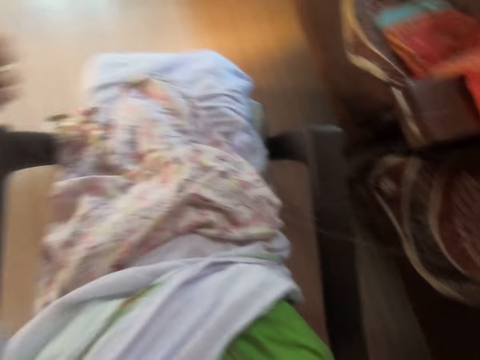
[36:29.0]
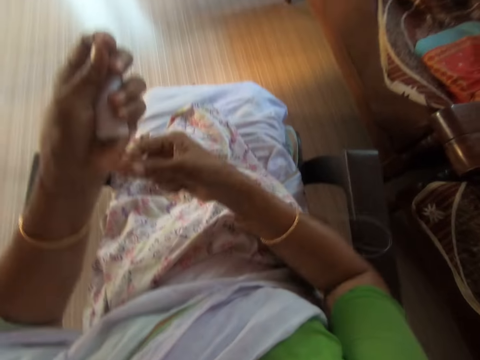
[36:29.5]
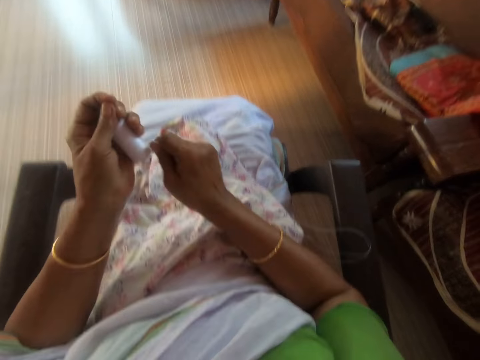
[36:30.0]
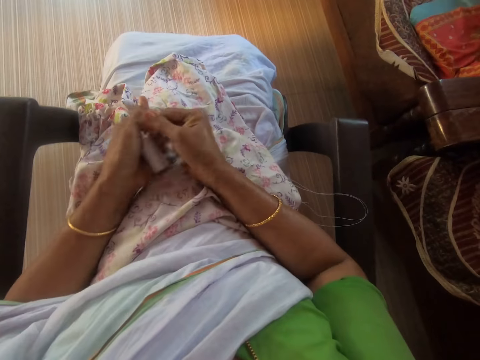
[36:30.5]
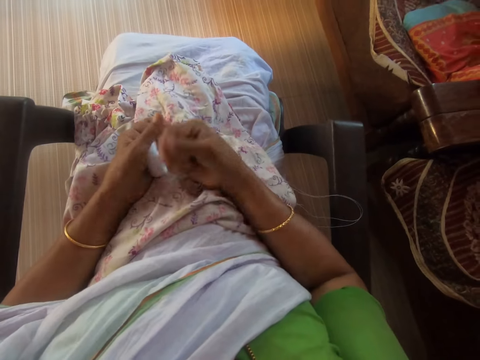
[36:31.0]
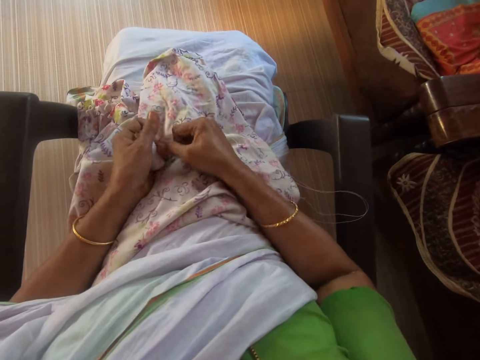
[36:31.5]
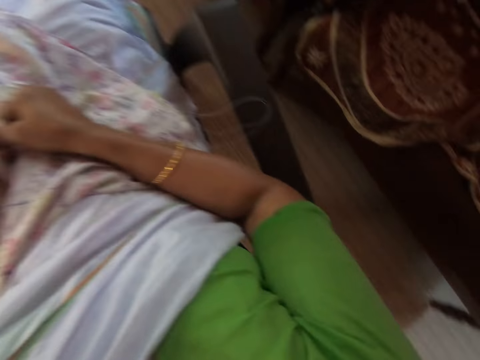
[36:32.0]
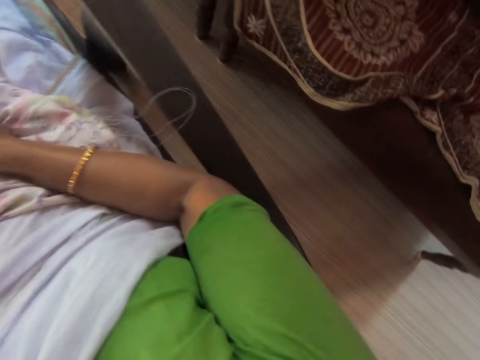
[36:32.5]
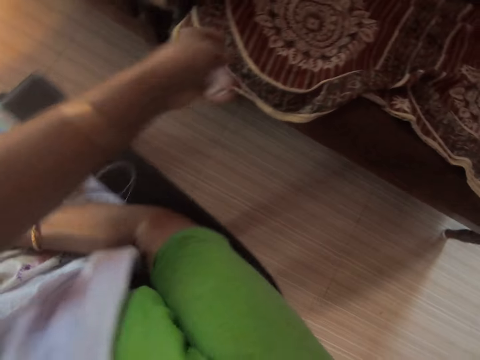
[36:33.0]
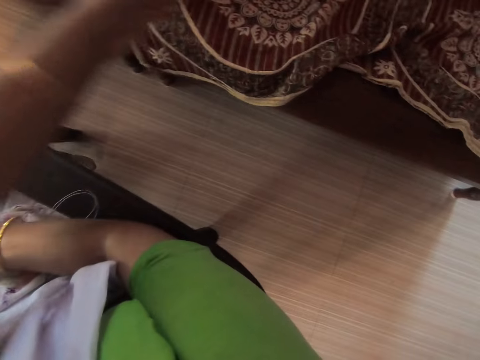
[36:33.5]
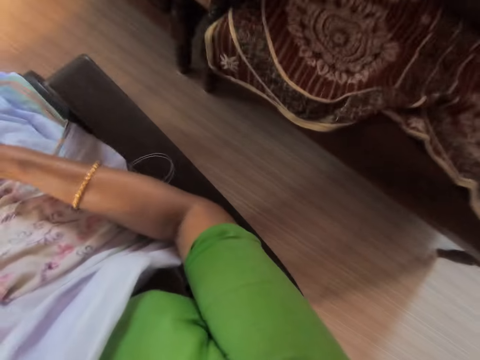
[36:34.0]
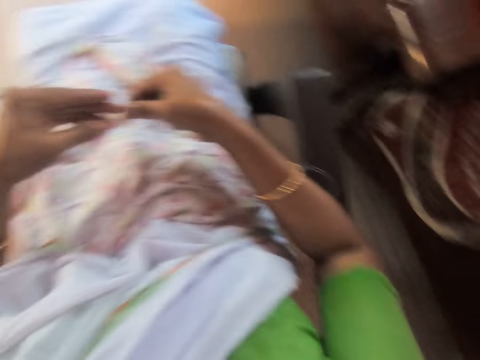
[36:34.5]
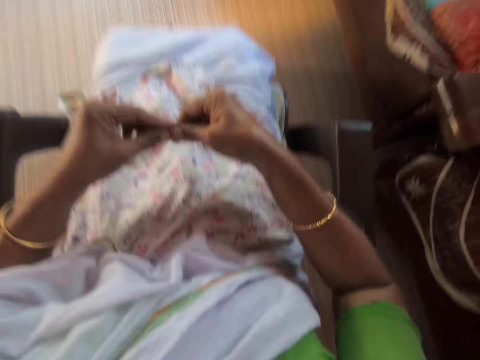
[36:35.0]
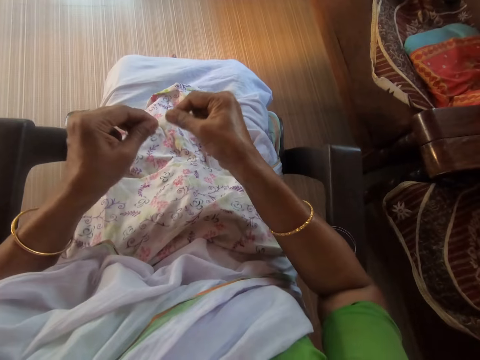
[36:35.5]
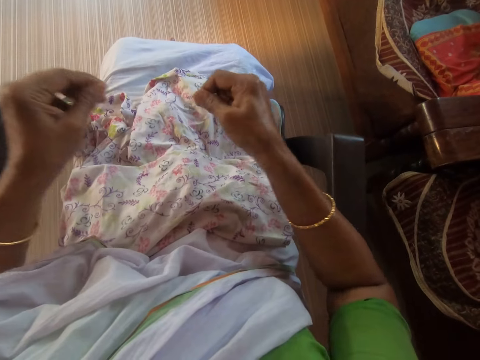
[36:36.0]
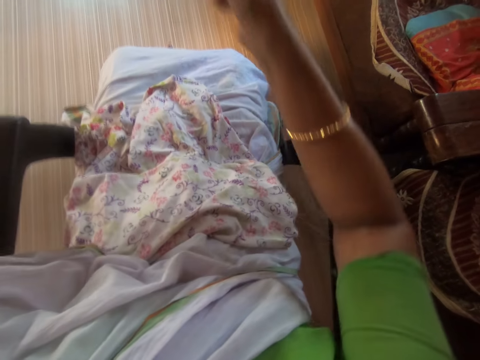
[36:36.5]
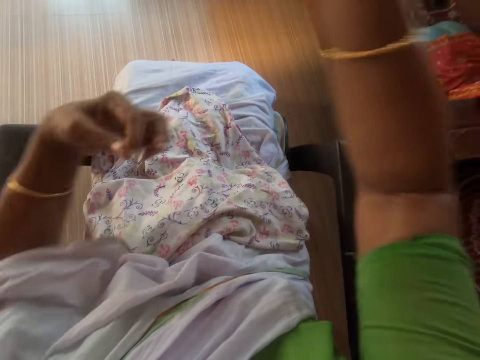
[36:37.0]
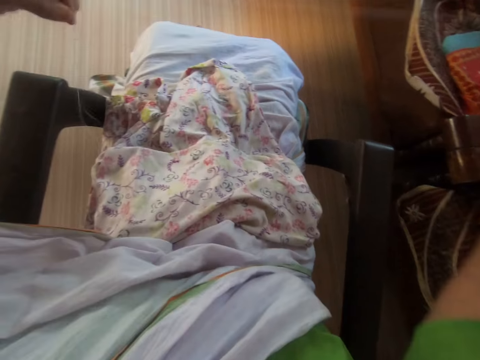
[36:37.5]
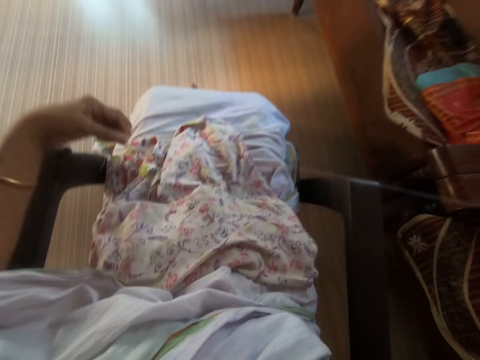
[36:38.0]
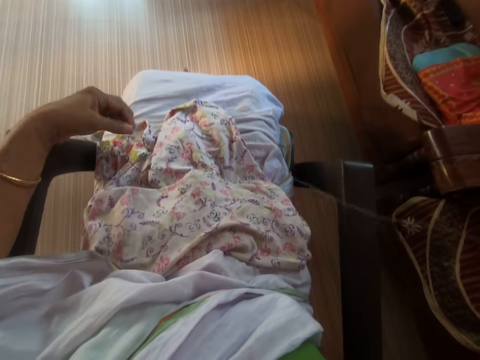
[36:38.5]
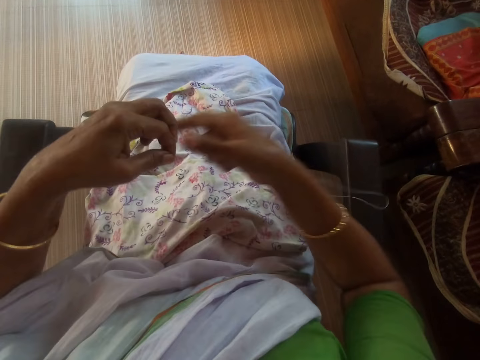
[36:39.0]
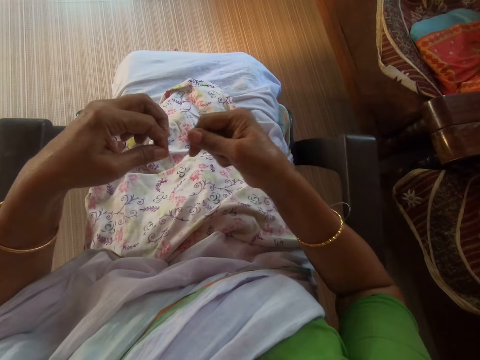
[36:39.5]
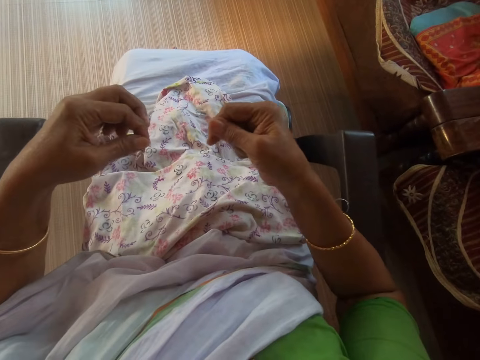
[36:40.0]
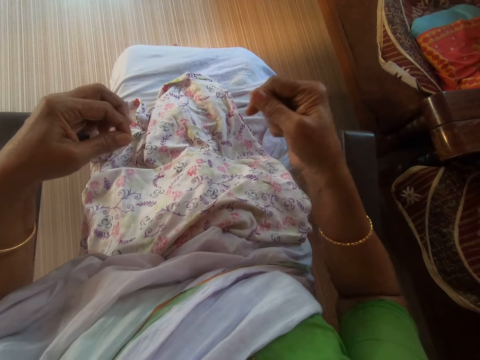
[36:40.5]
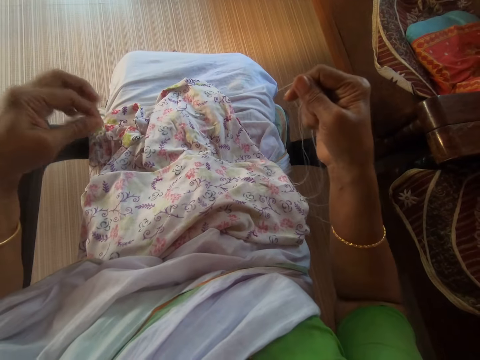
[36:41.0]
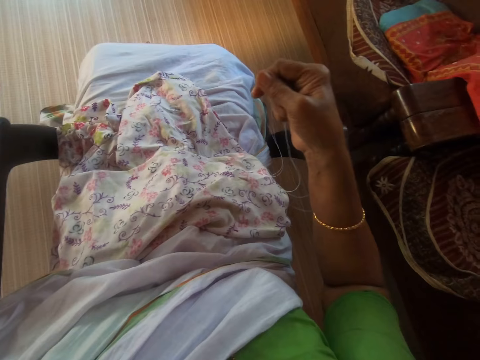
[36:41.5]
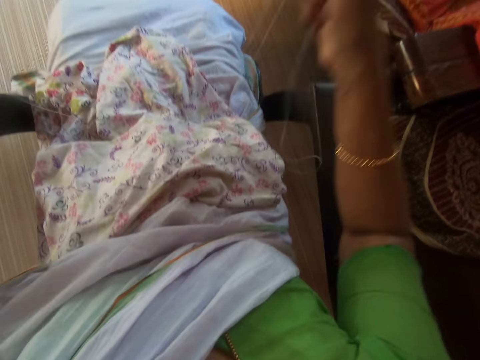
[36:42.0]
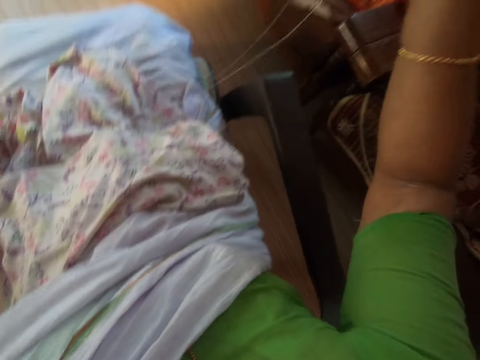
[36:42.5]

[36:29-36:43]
The camera wearer knots the thread in the thread reel in her left hand with her right hand. She places her left hand on her lap. She cuts the thread from the thread reel in her left hand with her right hand. She throws the thread on a chair. She places the thread reel on a table with her left hand. She adjusts the thread in her right hand with her left hand. She adjusts the thread with her right hand.

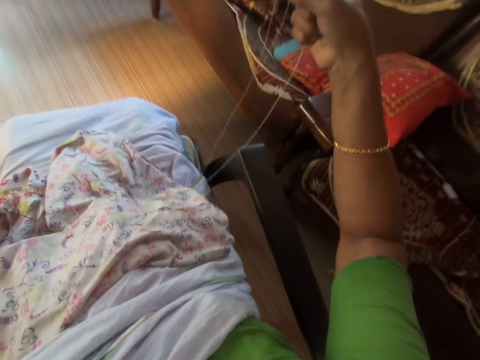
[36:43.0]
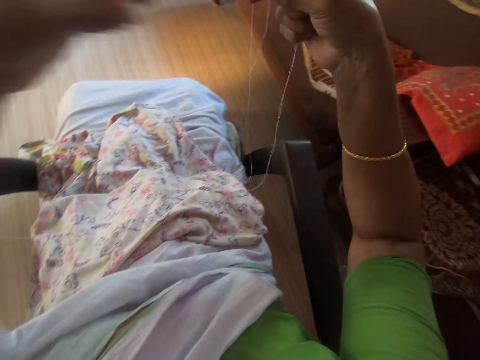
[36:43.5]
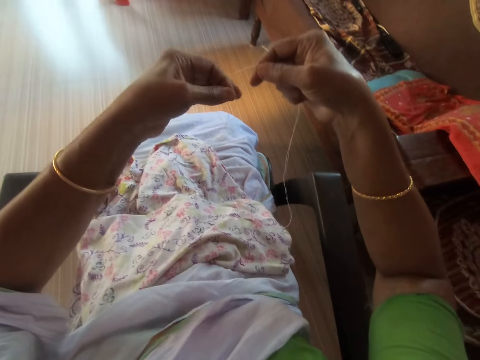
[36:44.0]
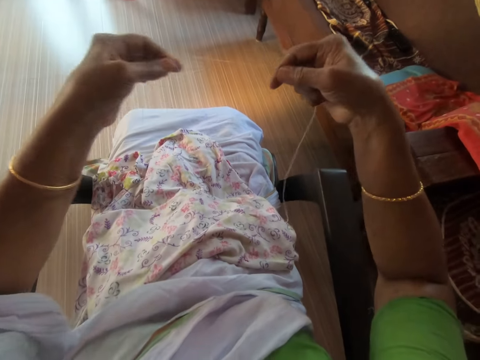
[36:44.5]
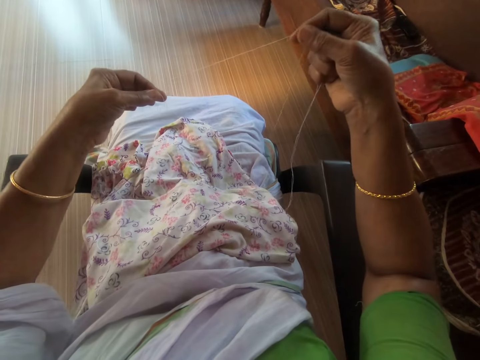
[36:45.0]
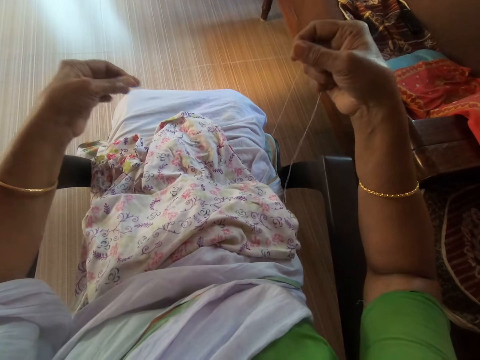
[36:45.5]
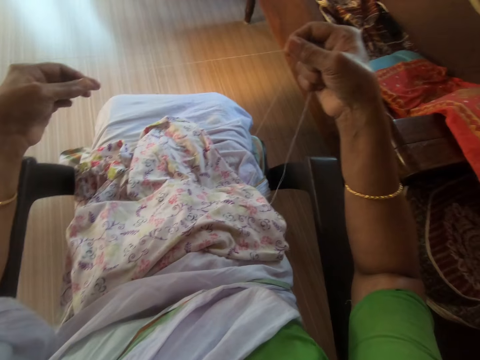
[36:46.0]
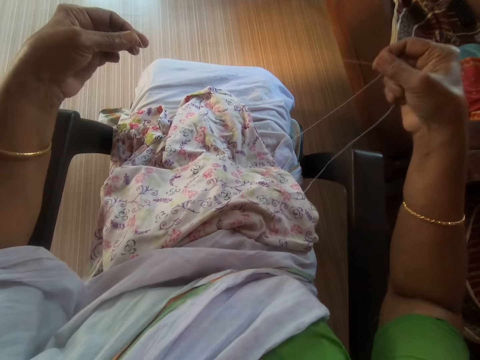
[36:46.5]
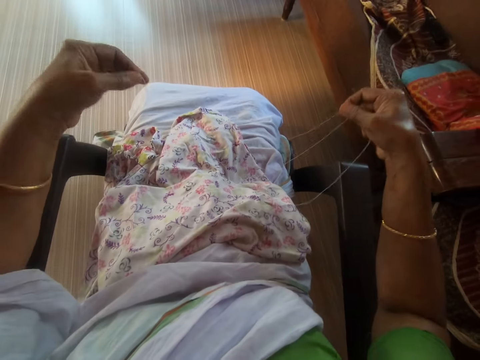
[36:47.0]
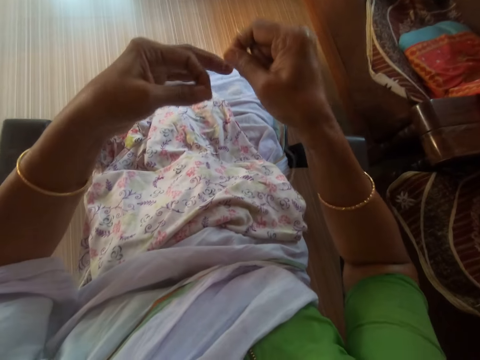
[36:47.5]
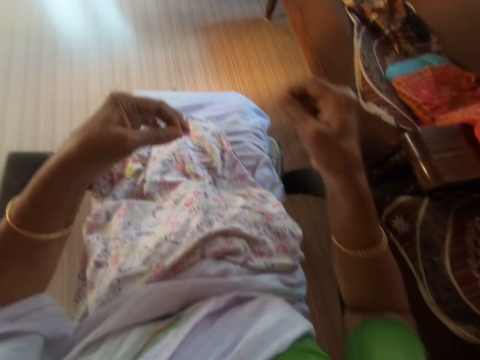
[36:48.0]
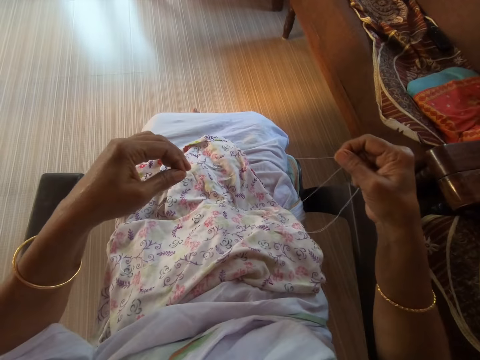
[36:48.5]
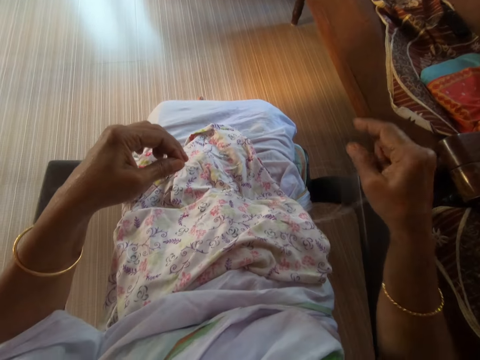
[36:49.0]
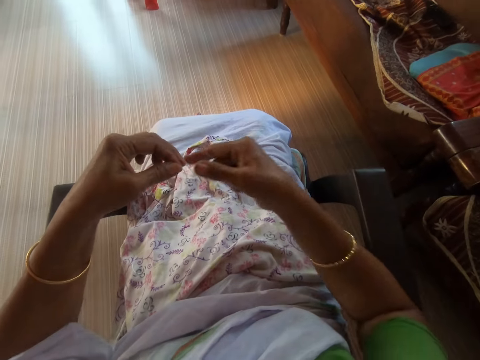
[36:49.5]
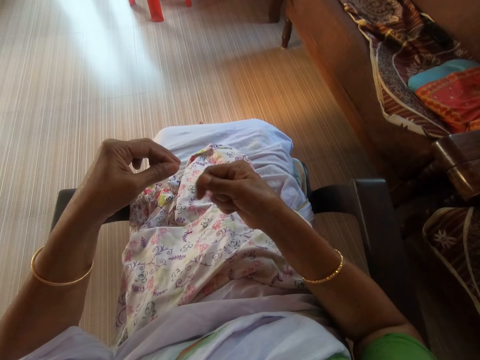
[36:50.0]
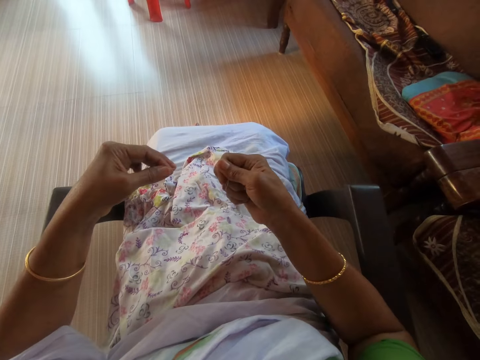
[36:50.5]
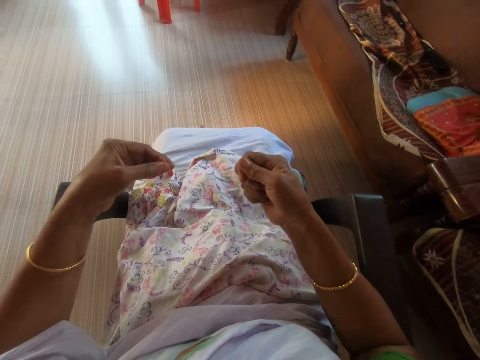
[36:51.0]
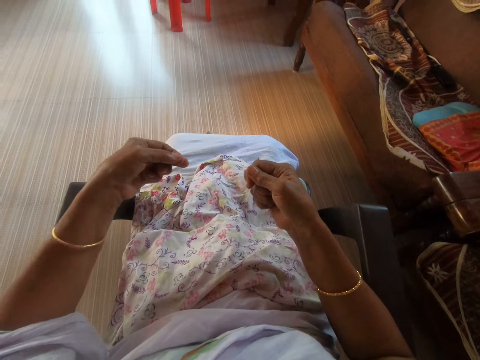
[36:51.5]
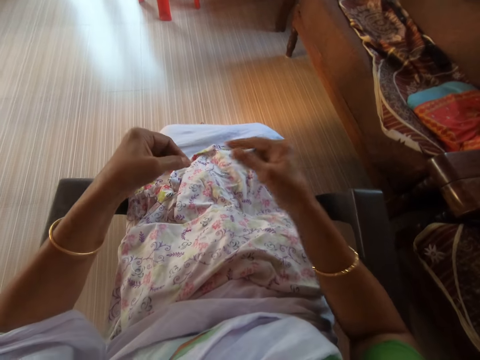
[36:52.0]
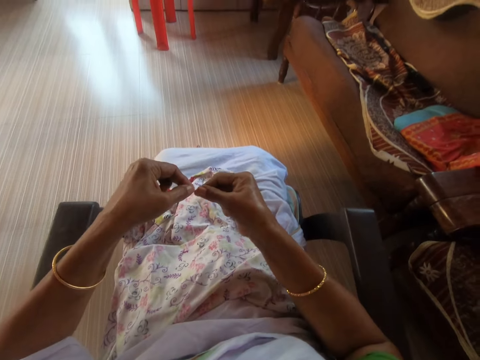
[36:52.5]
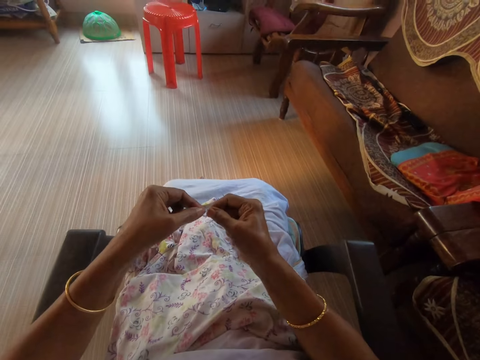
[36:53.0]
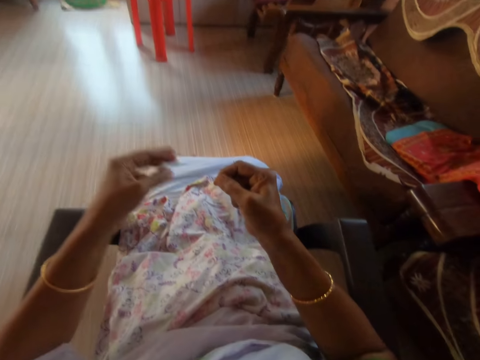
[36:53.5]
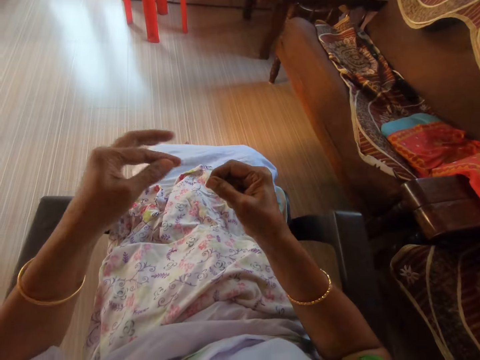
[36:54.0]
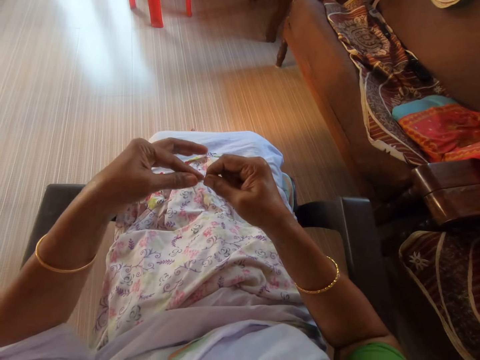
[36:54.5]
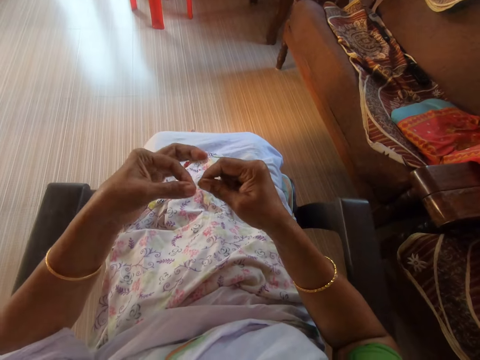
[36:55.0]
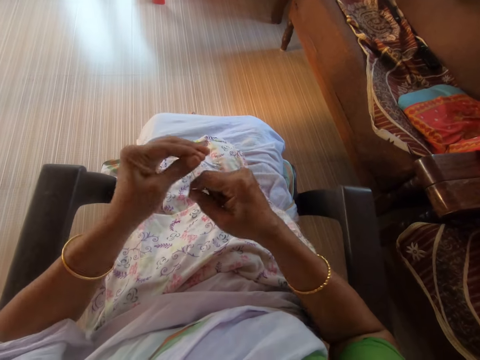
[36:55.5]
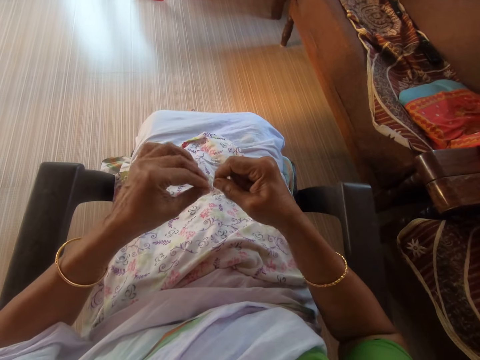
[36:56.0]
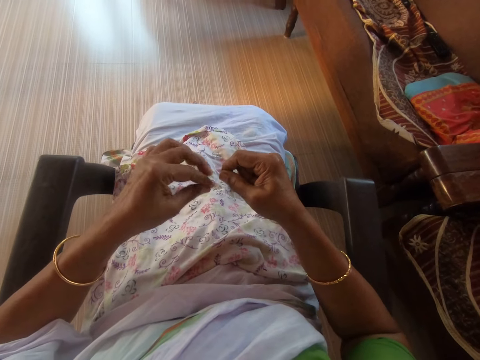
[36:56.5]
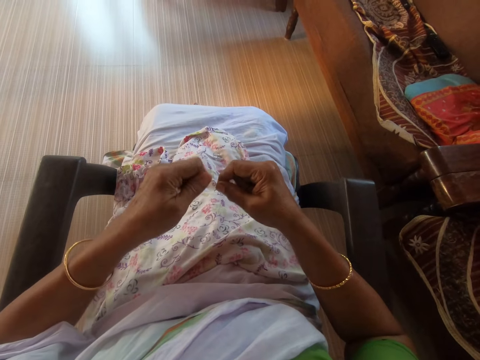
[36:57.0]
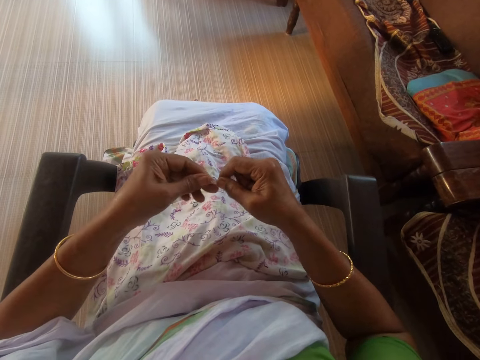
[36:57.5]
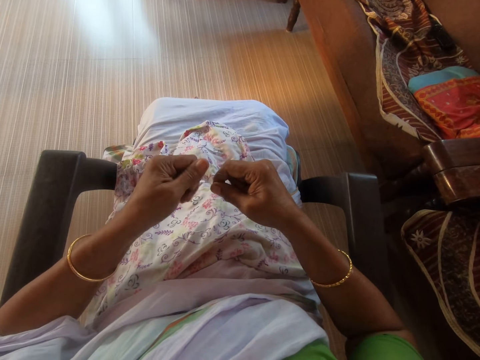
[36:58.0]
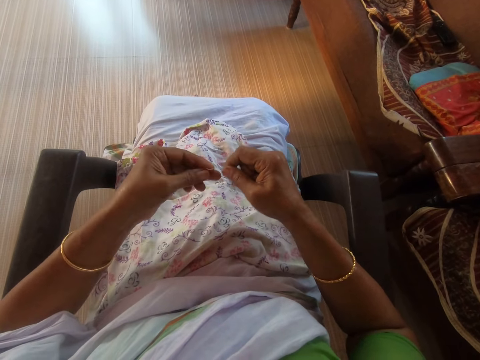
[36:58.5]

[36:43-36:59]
The camera wearer adjusts the thread in her hands. She adjusts the thread in her right hand with her left hand. She drops the part of the thread in her right hand. She holds the thread in her left hand with her right hand. She drops the part of the thread in her right hand. She holds the thread in her left hand with her right hand. She removes her left hand from the thread in her right hand. She knots the thread in her right hand with her left hand.
